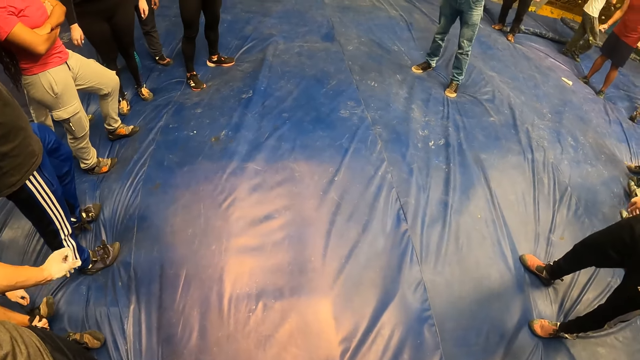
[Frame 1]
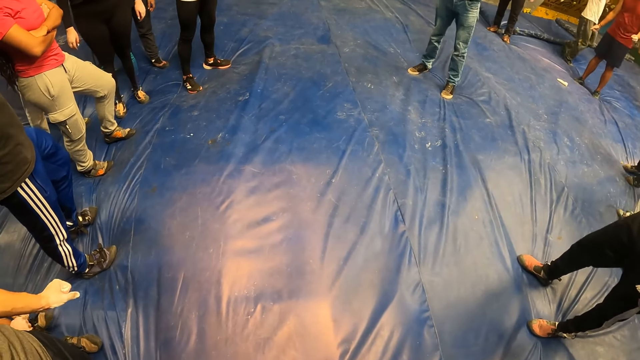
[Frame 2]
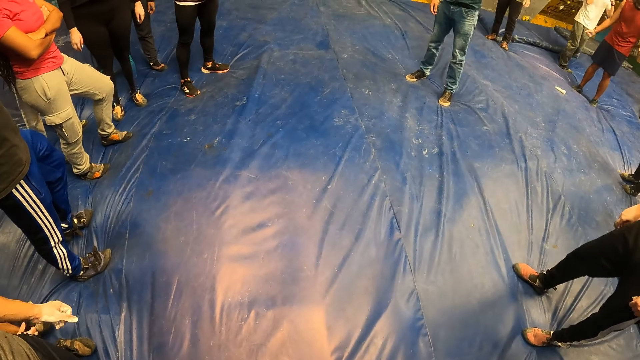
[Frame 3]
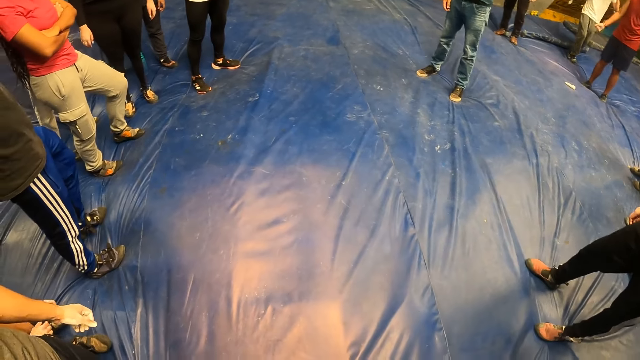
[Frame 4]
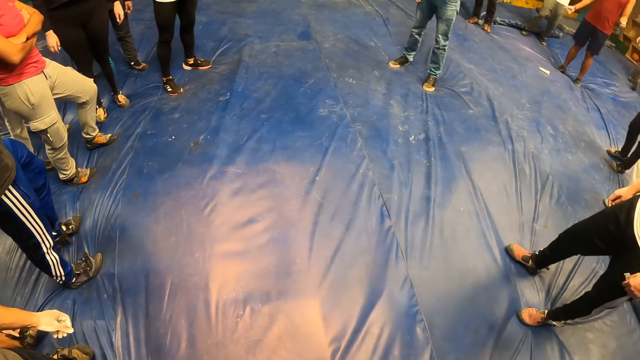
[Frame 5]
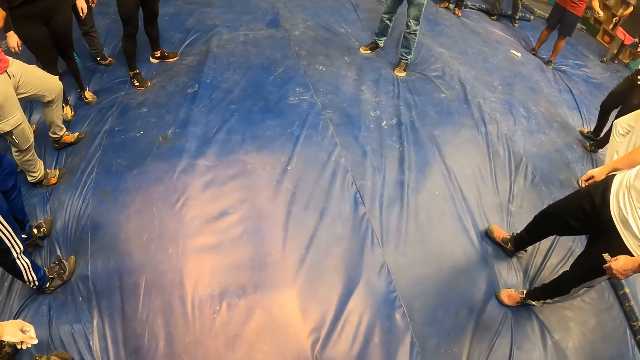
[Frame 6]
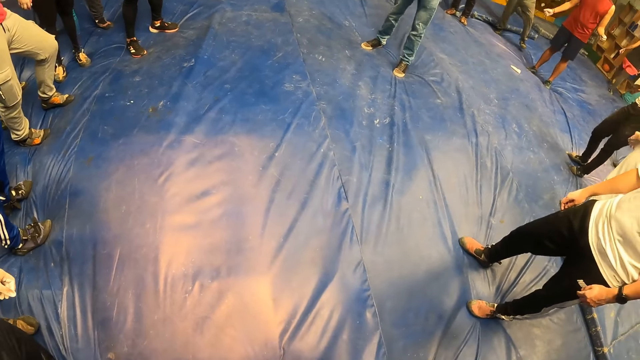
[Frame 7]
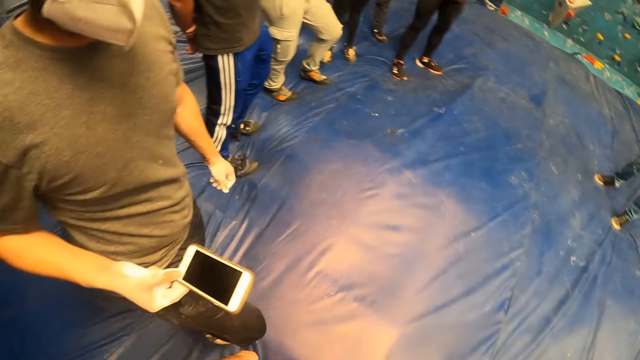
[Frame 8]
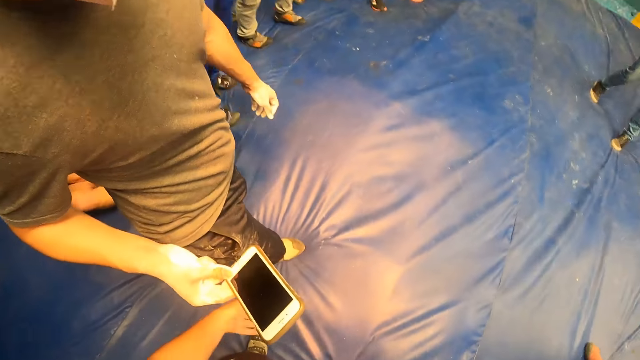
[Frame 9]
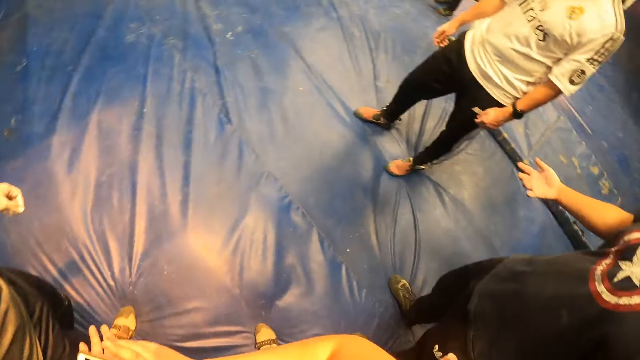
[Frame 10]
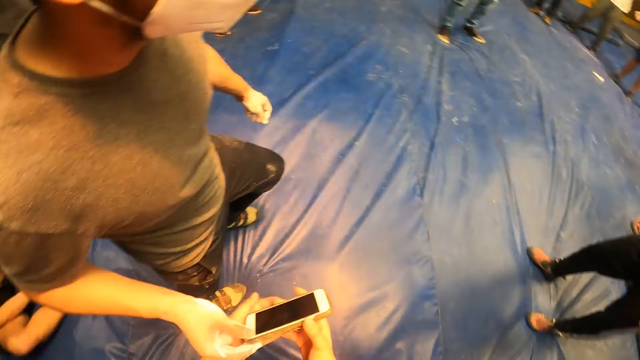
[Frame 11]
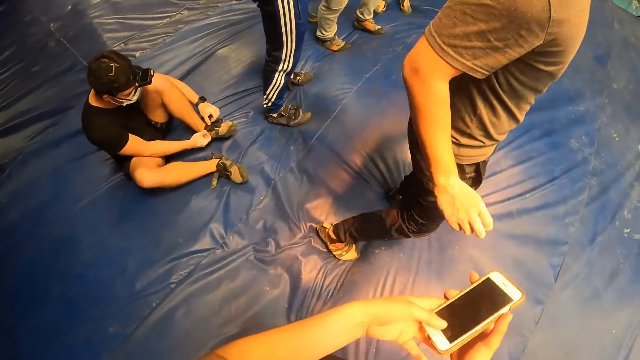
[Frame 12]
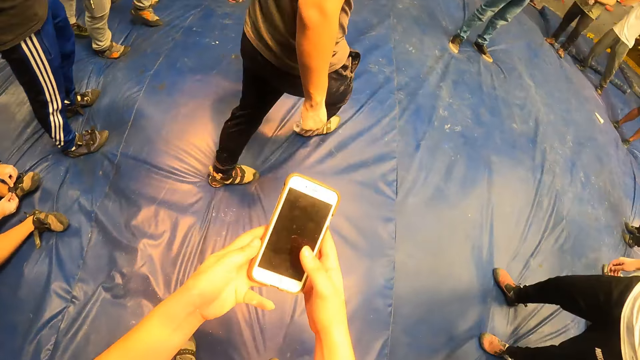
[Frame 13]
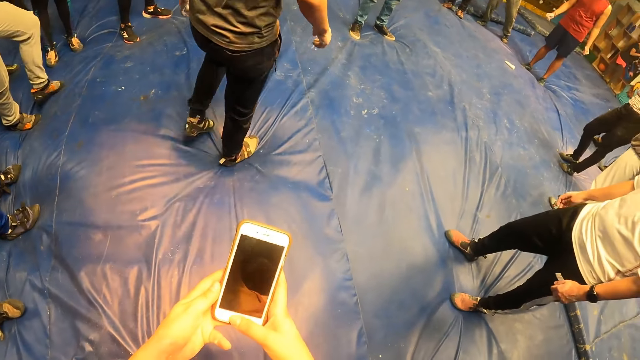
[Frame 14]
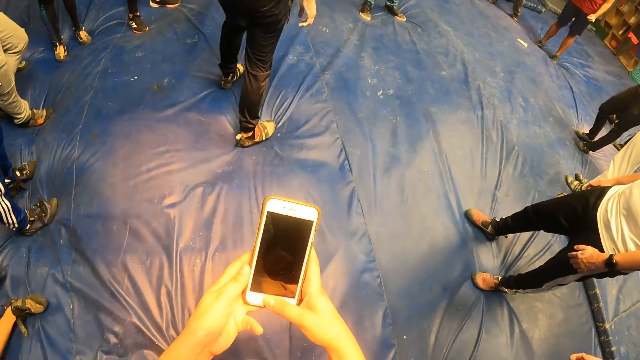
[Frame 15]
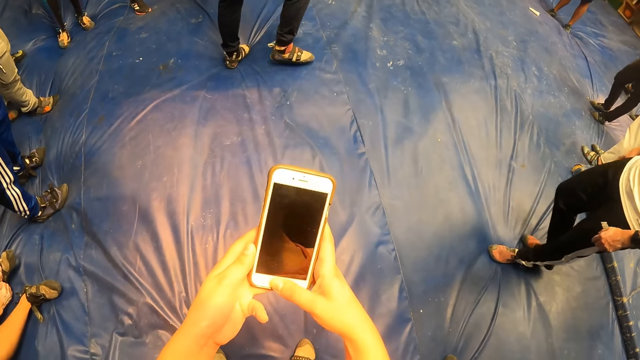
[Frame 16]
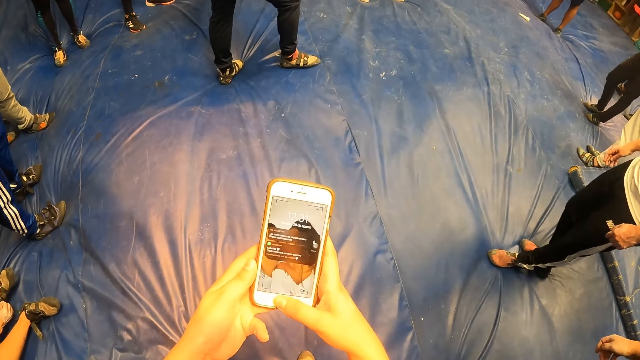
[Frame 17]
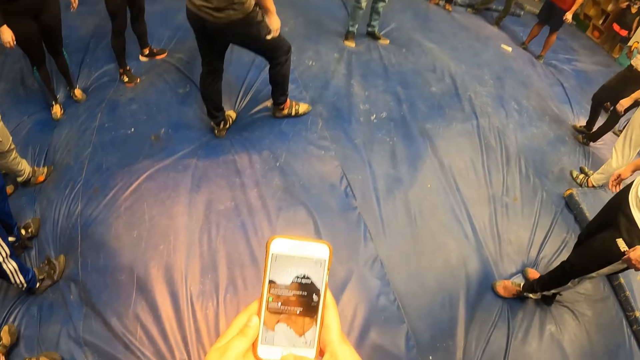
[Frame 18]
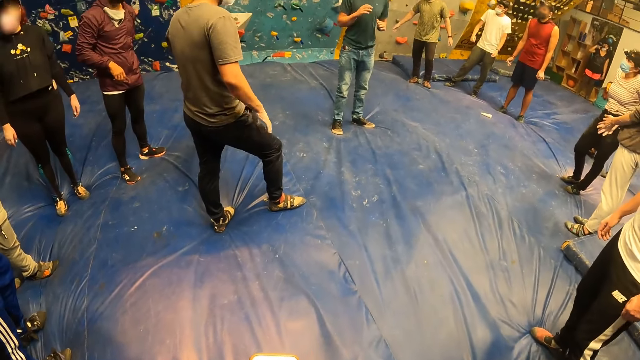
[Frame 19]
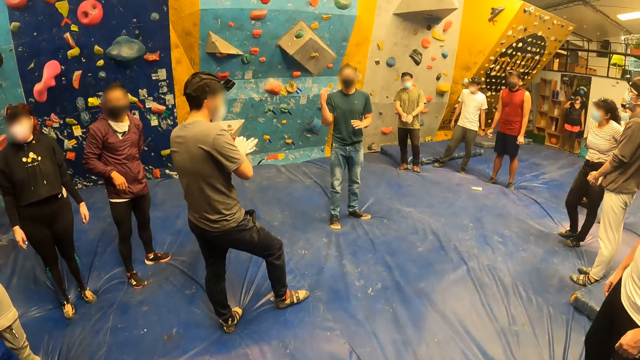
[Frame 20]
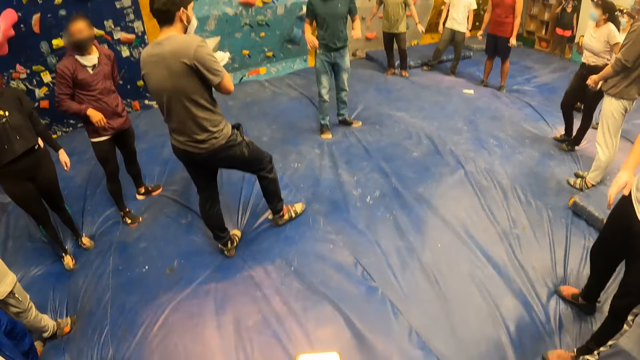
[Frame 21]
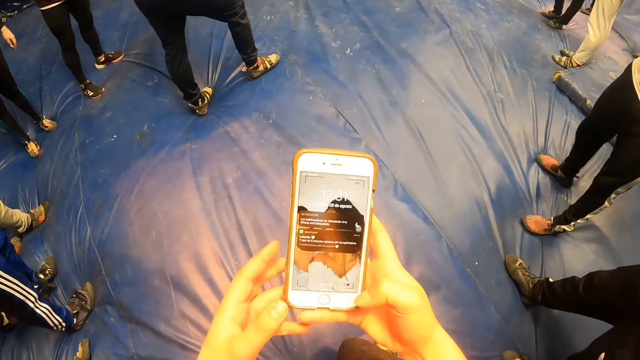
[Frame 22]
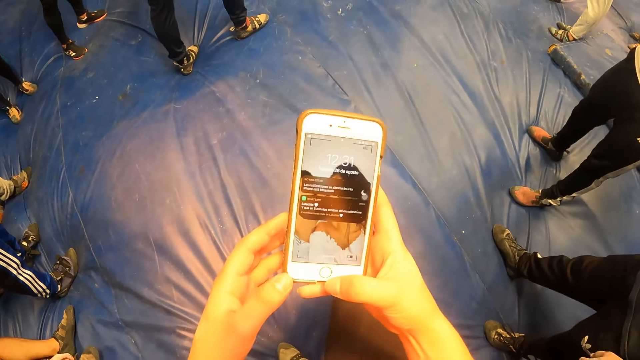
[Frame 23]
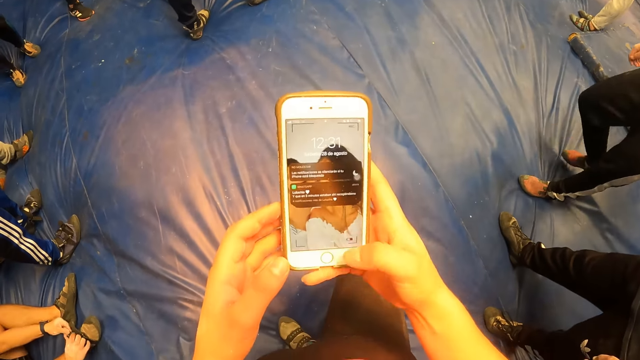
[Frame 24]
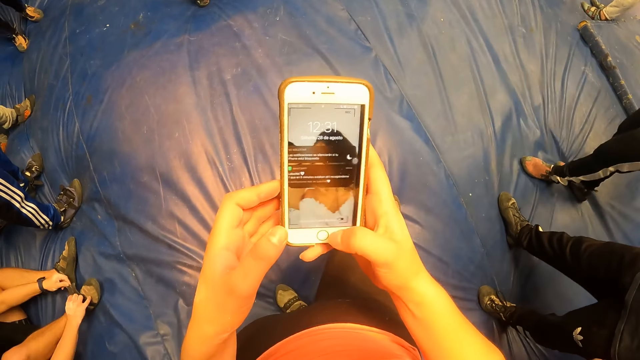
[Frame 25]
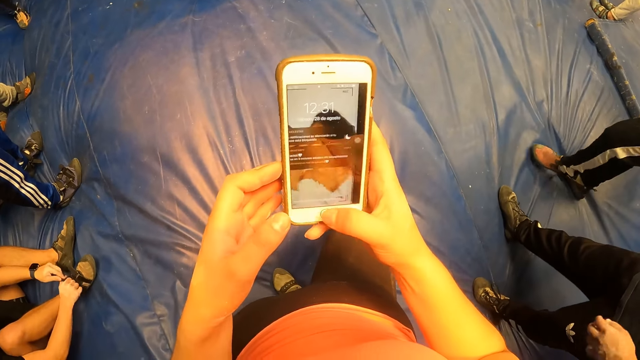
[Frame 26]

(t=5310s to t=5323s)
The camera wearer collects a phone from the man with his right hand. He interacts with the phone with both hands. He stares at the phone. The man walks on the surface. The camera wearer operates the phone.

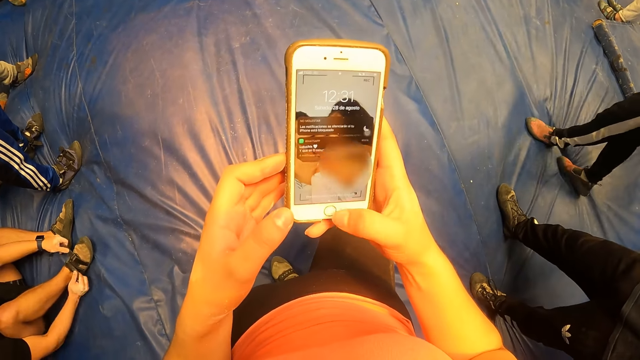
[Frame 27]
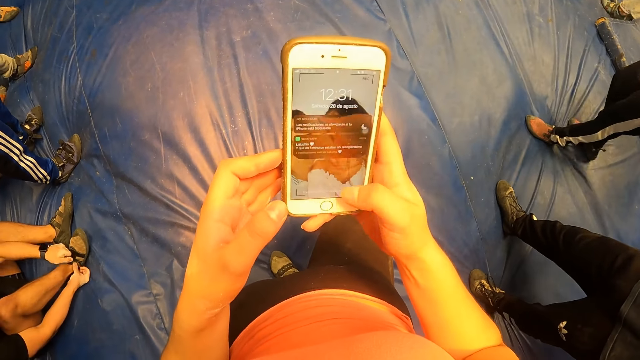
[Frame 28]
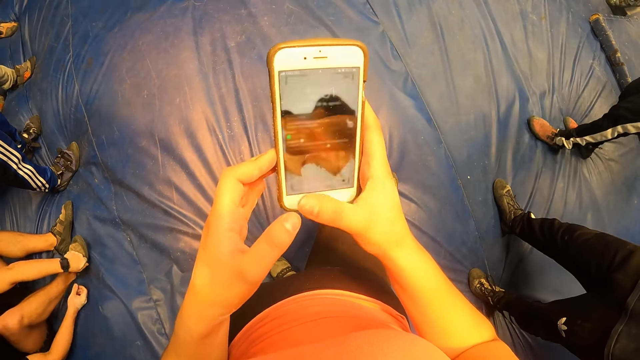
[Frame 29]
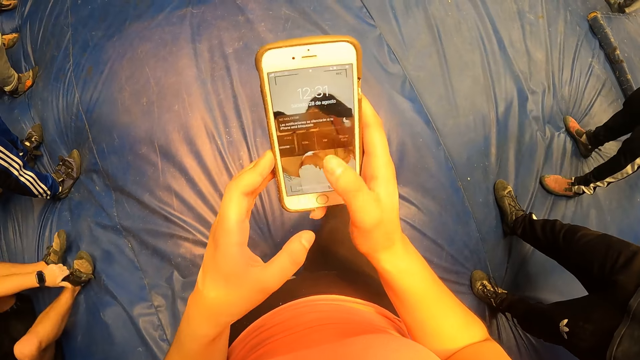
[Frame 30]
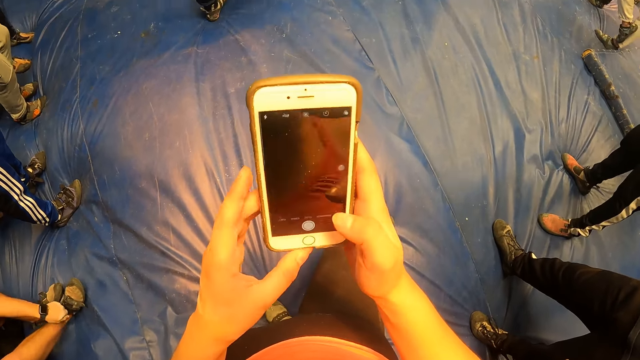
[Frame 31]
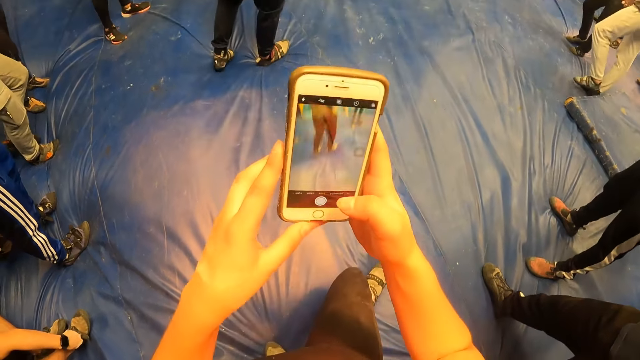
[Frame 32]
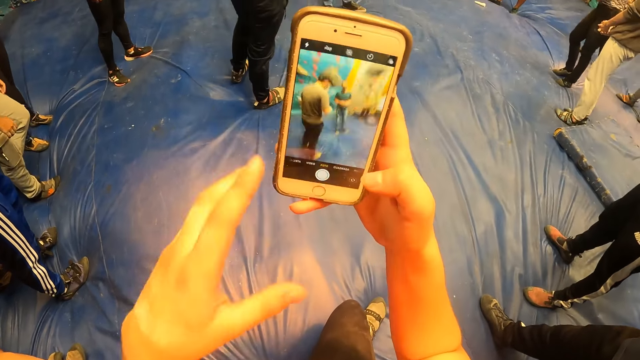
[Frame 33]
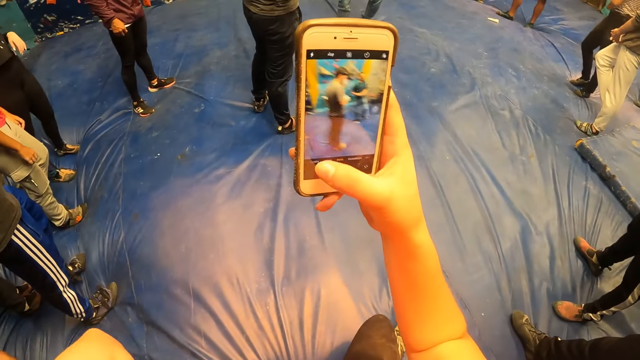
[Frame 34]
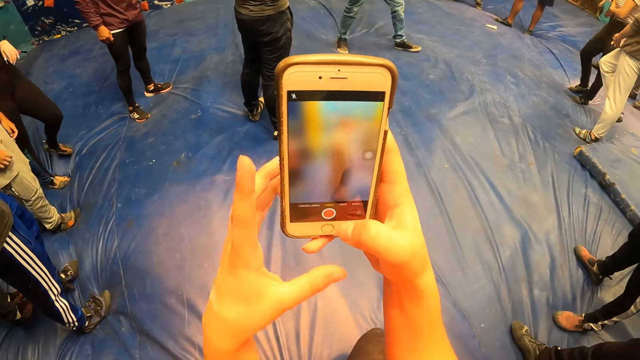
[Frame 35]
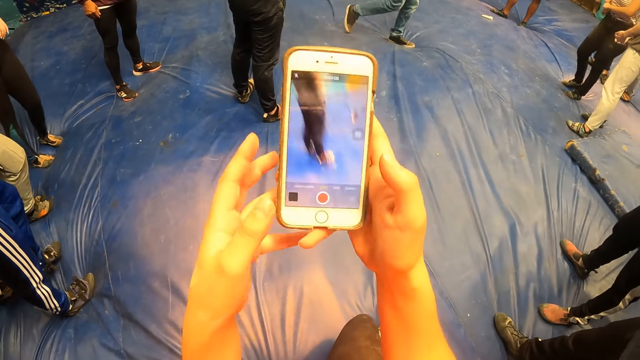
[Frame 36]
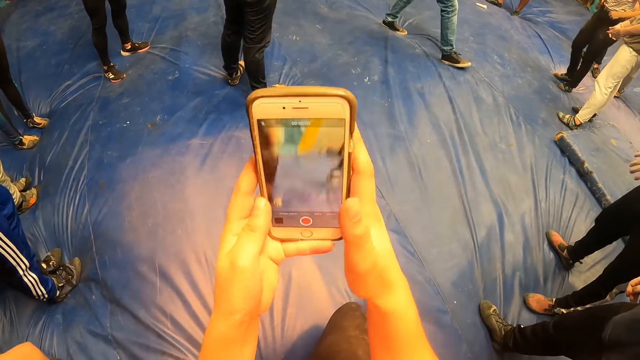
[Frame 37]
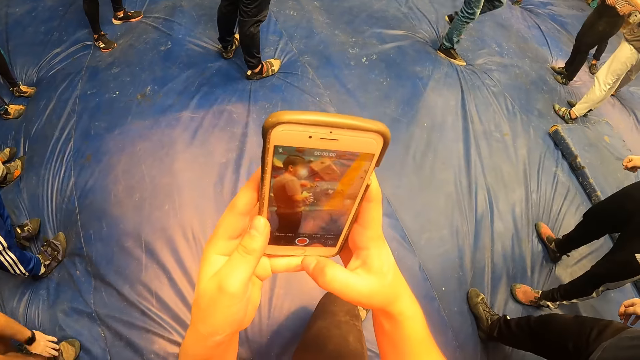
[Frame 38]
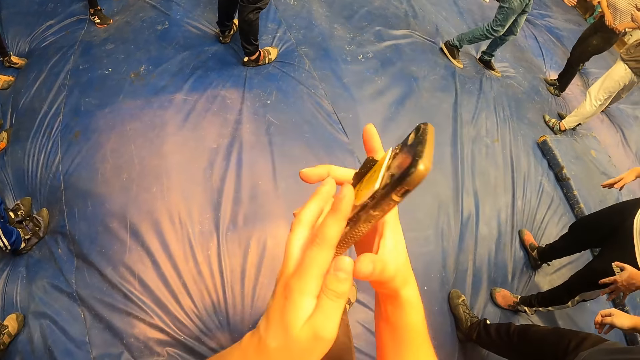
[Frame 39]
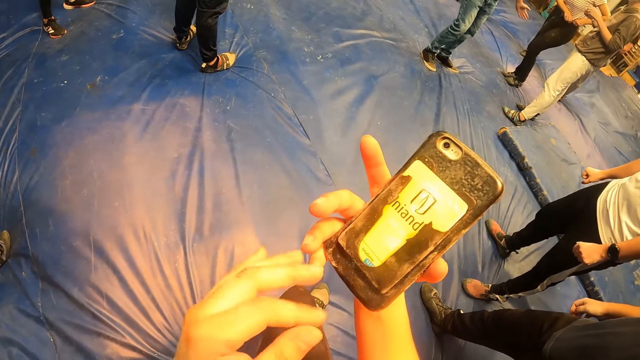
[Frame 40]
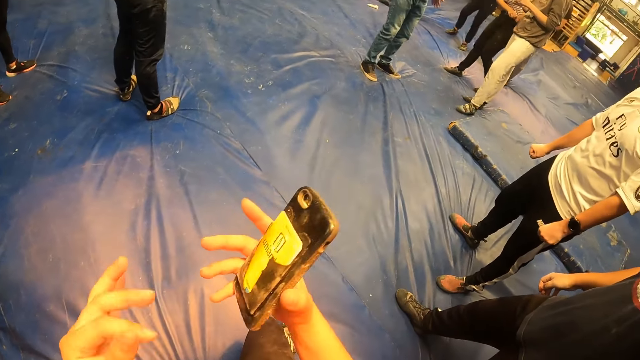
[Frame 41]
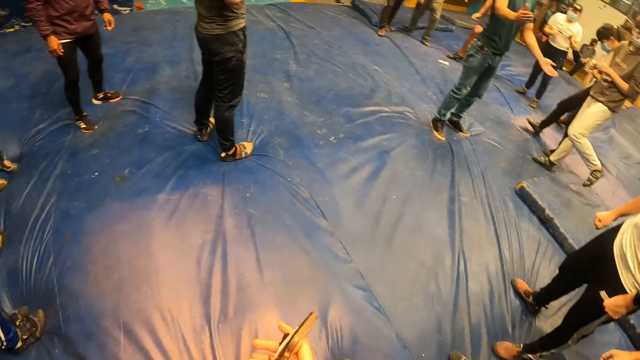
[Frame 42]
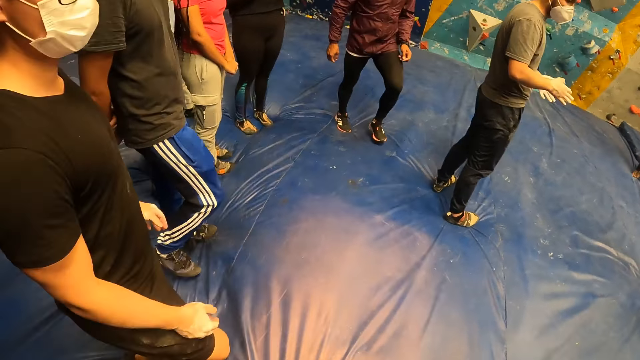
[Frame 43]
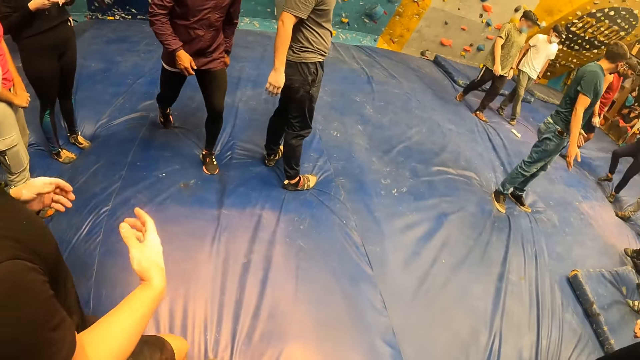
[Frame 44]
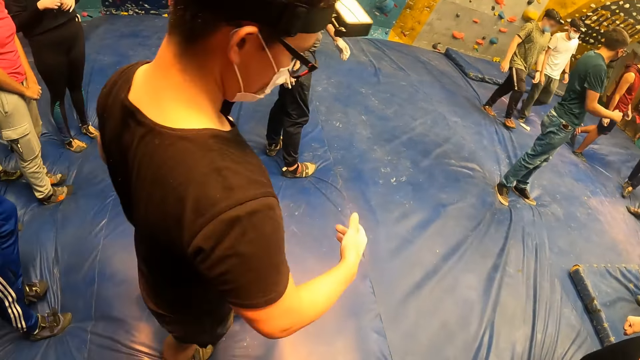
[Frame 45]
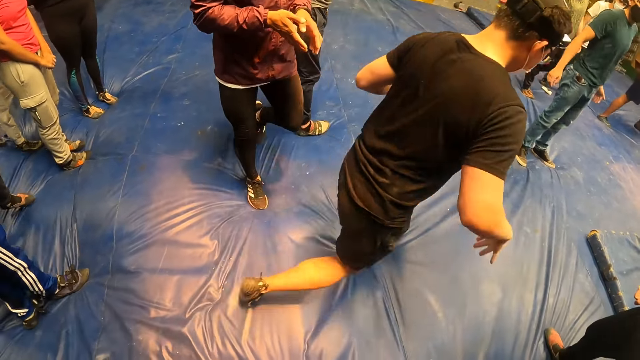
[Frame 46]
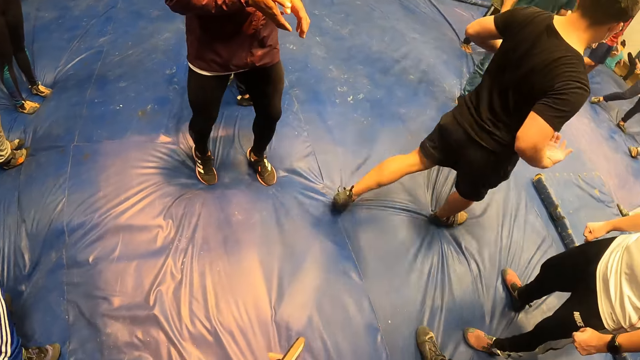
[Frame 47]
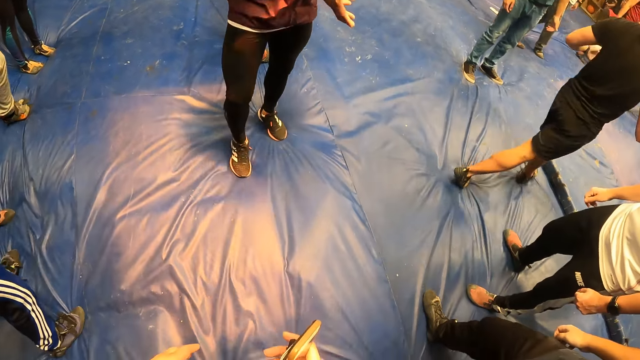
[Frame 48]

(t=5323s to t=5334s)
The camera wearer interacts with a group of people.
